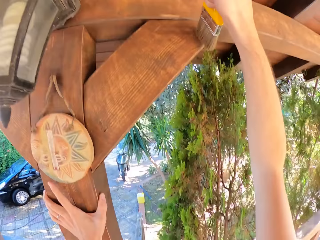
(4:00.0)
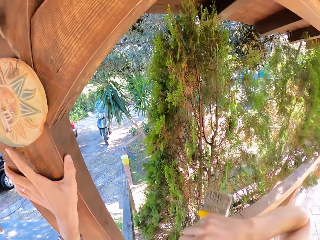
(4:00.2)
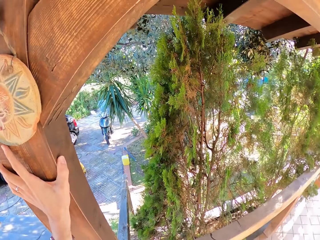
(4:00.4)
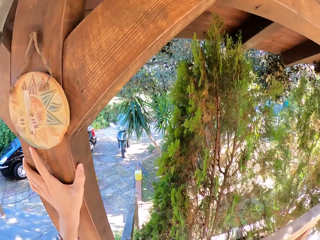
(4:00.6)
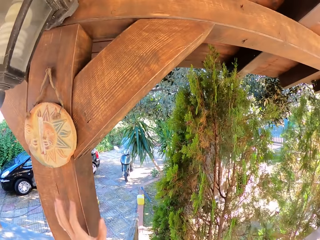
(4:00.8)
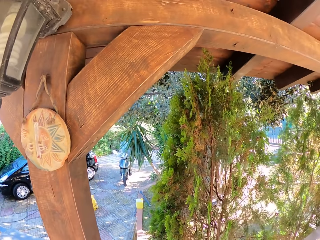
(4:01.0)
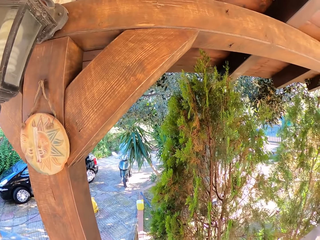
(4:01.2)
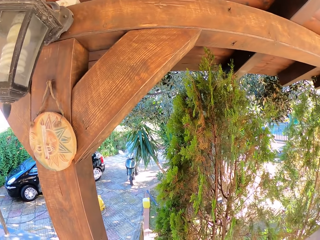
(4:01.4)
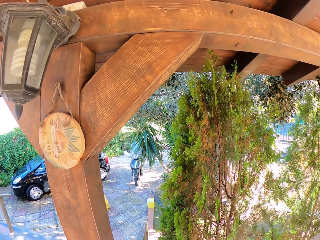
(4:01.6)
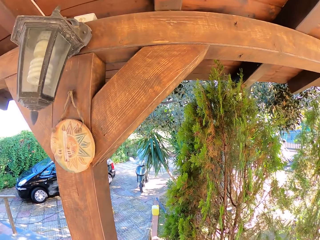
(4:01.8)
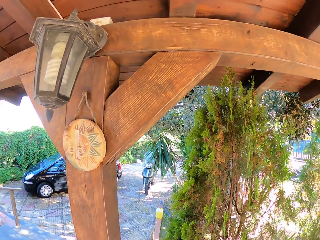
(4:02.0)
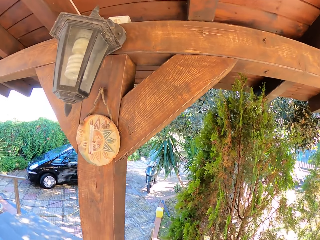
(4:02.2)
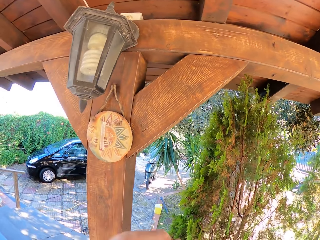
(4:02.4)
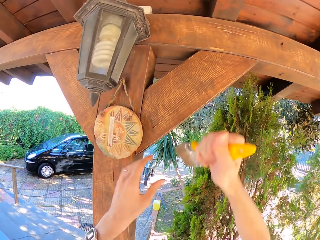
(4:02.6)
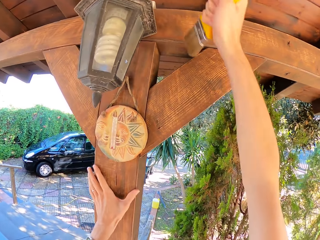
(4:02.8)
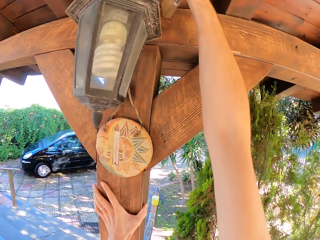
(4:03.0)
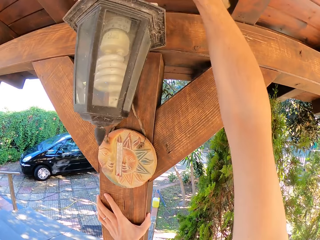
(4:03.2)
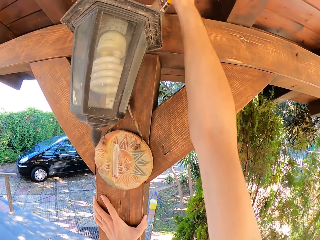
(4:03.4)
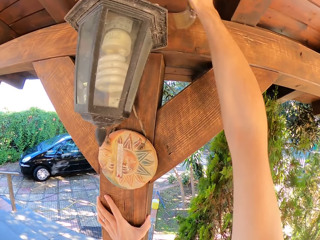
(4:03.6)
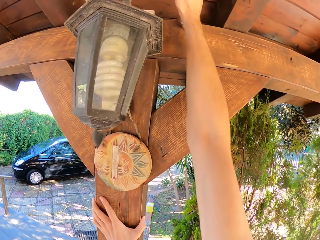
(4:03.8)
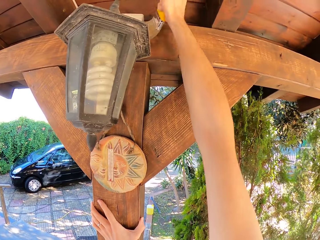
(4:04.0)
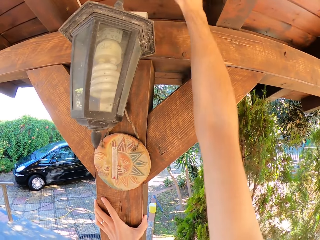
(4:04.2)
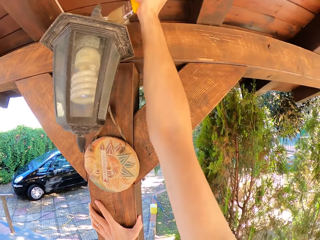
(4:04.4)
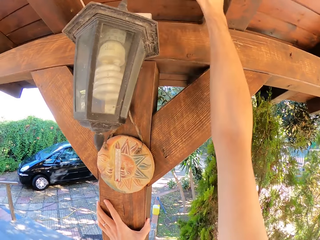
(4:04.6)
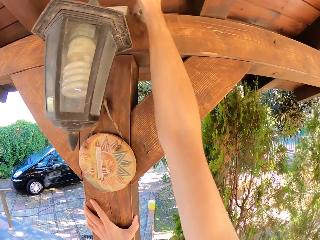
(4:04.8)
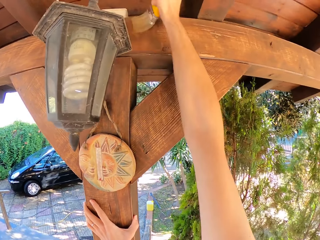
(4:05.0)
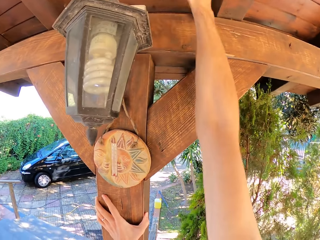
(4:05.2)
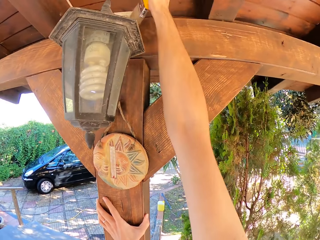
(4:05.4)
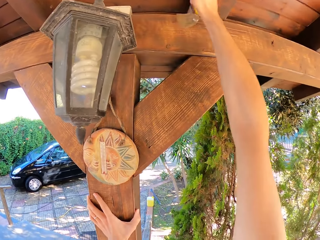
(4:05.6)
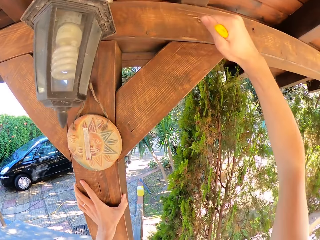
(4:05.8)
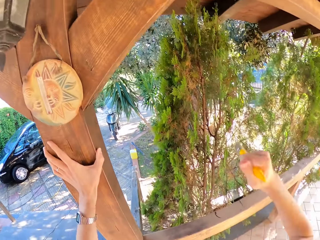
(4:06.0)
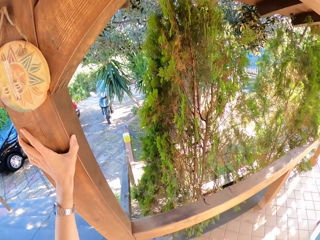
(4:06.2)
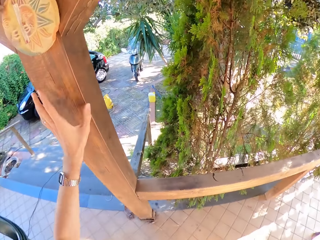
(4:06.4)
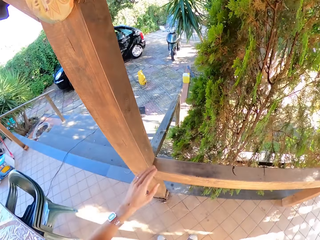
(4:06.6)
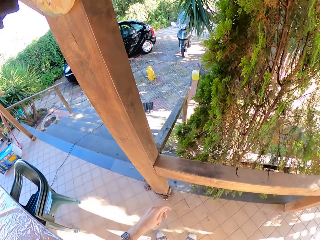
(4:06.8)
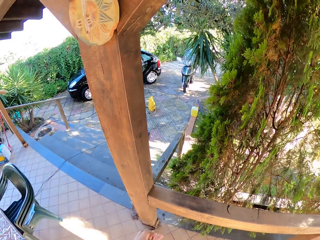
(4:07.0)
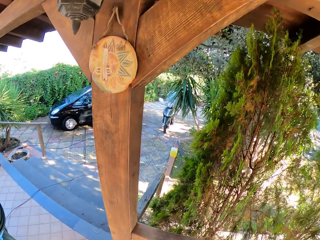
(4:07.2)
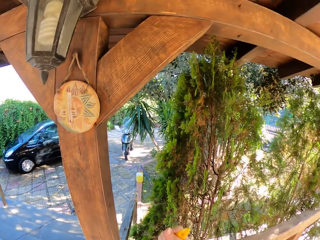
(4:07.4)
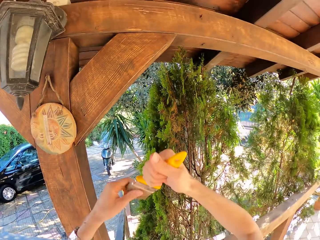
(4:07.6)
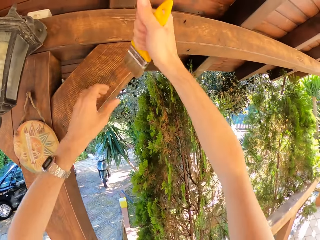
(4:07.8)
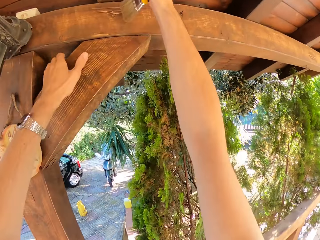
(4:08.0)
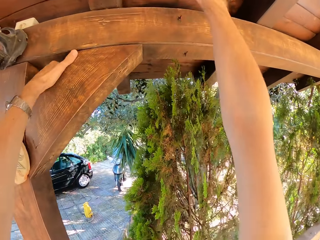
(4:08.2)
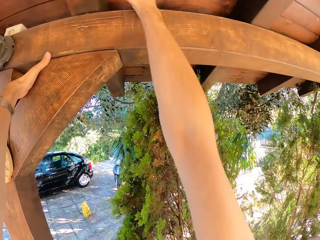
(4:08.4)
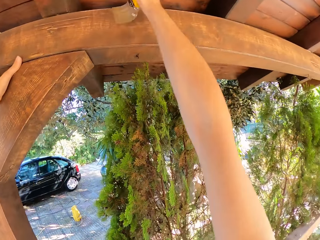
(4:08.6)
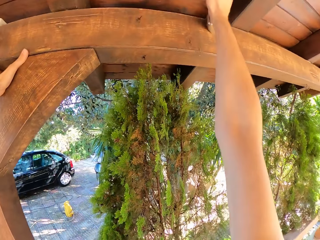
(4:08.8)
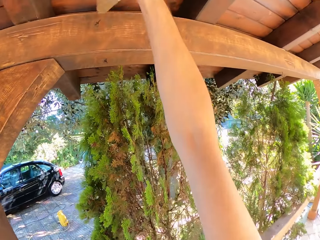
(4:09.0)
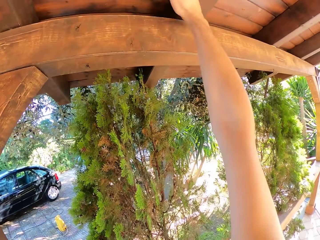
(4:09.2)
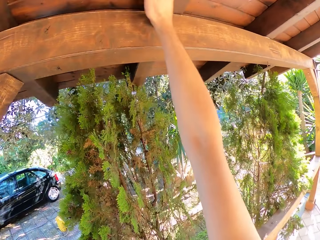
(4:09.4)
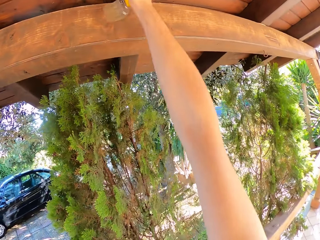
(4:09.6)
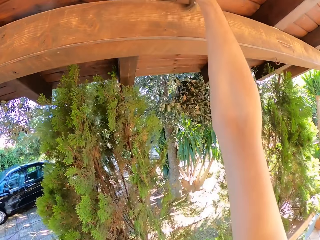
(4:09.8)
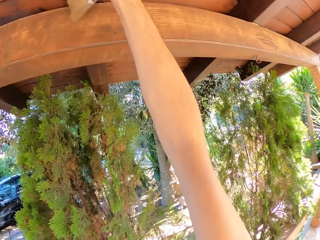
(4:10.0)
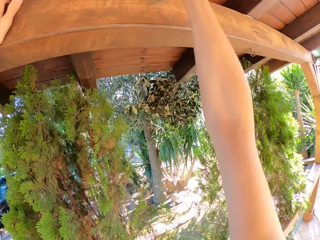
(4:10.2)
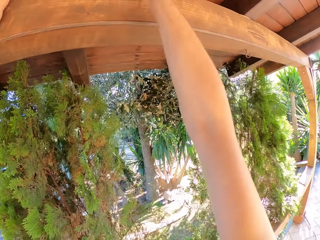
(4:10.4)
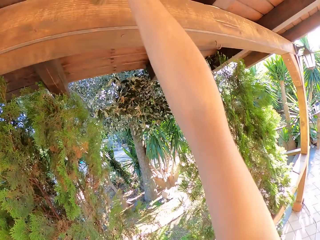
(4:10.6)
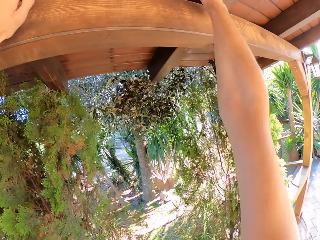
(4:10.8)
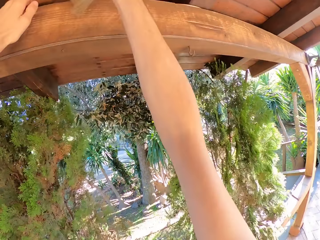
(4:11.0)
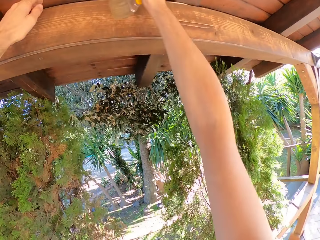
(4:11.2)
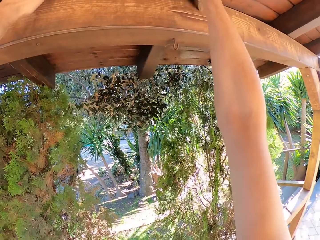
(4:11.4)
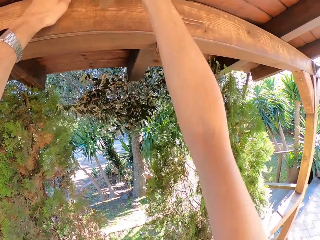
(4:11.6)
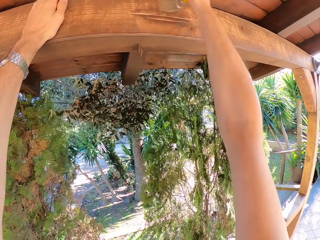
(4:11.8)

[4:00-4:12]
The camera wearer aligns the brush. He touches the paint brush with his left hand. He brushes the wooden pillar with the paint brush. He wipes a wooden rail with the brush.

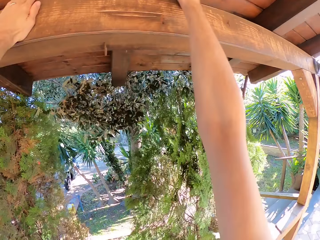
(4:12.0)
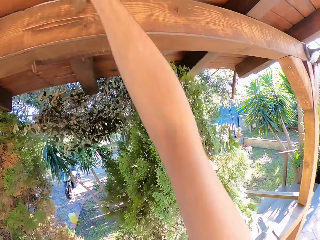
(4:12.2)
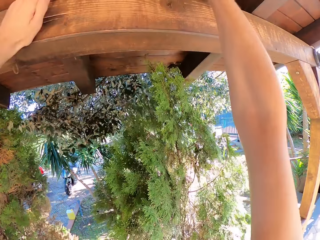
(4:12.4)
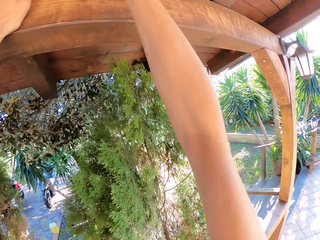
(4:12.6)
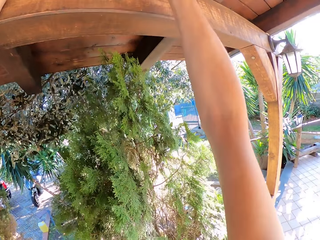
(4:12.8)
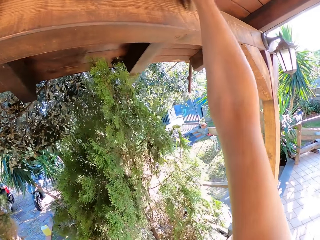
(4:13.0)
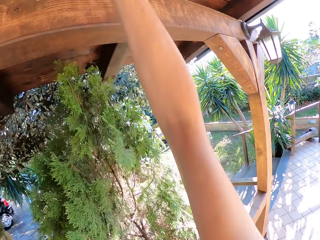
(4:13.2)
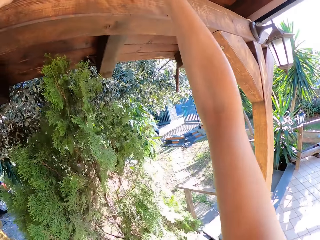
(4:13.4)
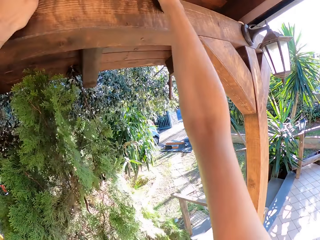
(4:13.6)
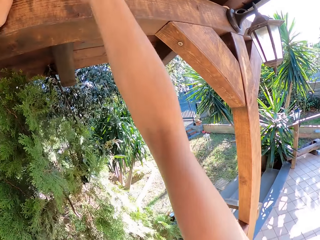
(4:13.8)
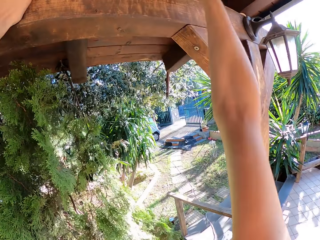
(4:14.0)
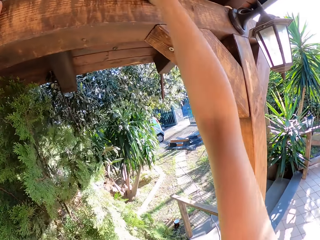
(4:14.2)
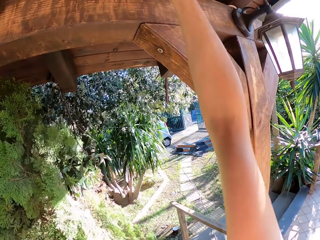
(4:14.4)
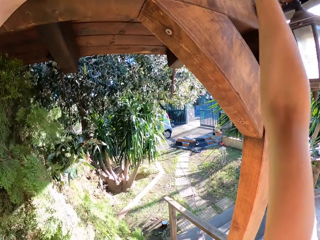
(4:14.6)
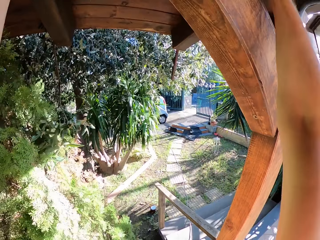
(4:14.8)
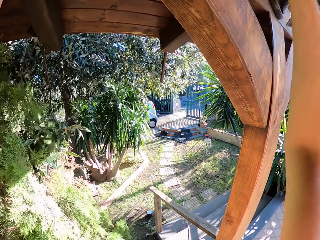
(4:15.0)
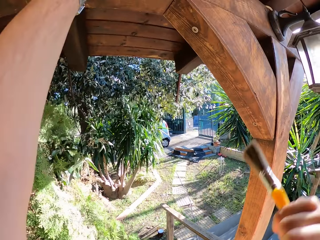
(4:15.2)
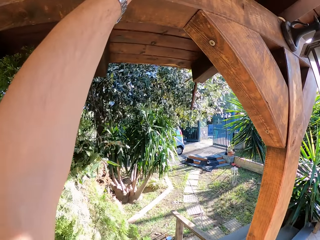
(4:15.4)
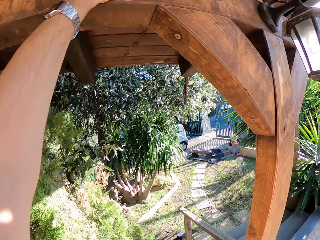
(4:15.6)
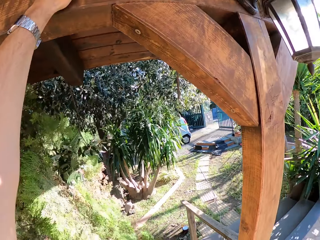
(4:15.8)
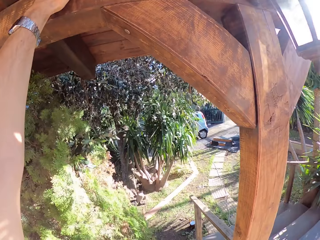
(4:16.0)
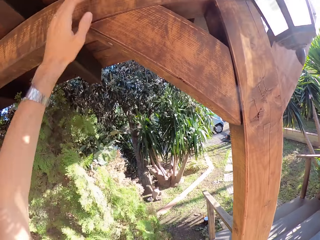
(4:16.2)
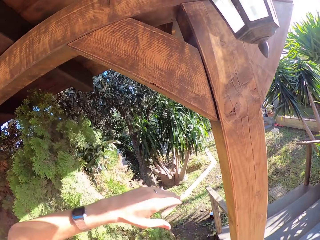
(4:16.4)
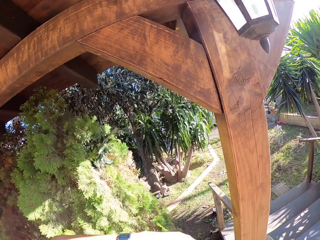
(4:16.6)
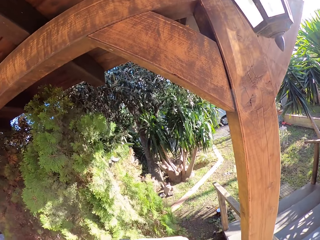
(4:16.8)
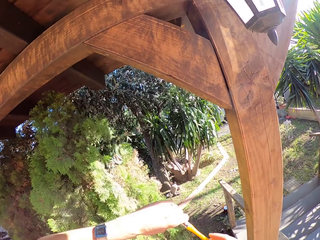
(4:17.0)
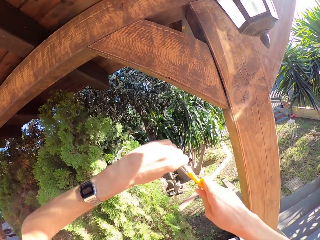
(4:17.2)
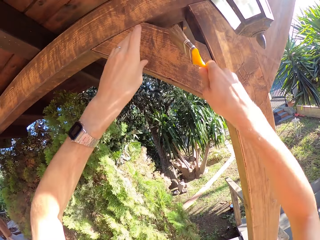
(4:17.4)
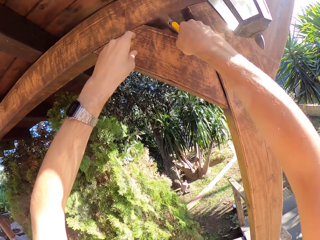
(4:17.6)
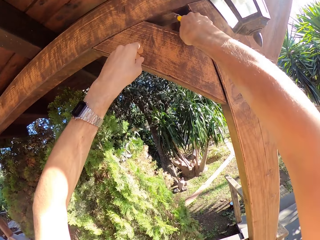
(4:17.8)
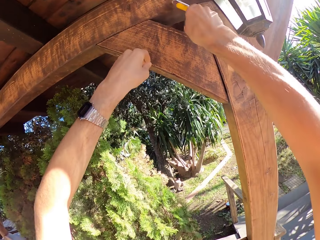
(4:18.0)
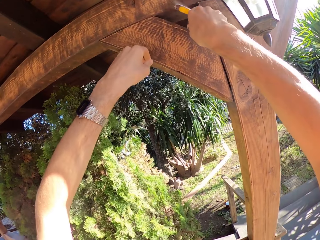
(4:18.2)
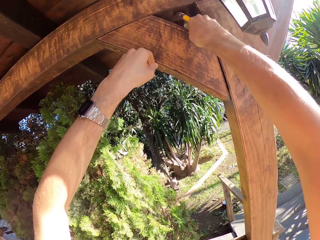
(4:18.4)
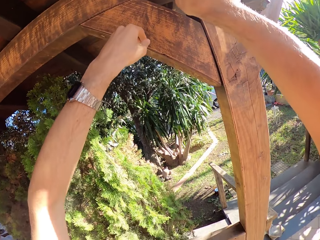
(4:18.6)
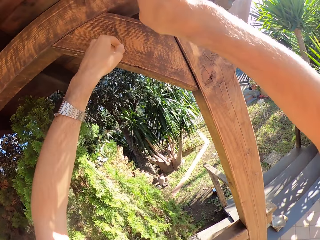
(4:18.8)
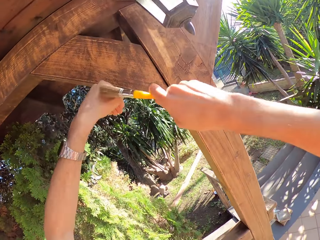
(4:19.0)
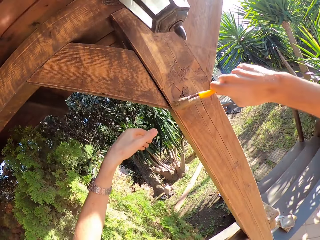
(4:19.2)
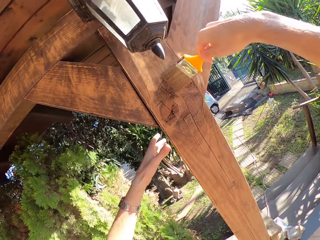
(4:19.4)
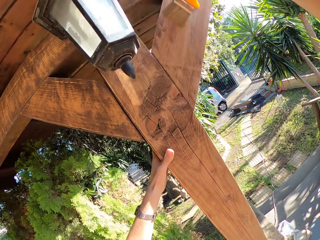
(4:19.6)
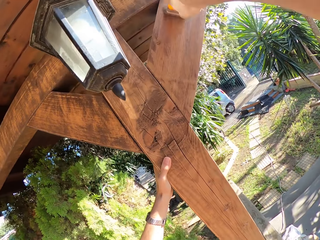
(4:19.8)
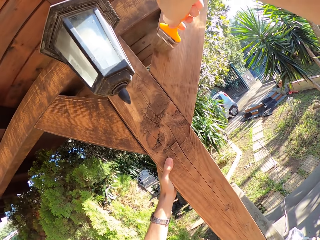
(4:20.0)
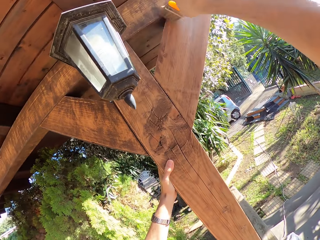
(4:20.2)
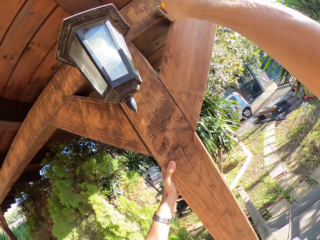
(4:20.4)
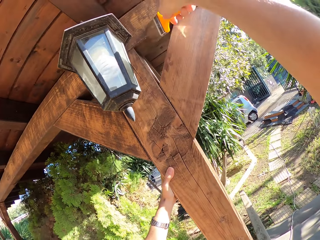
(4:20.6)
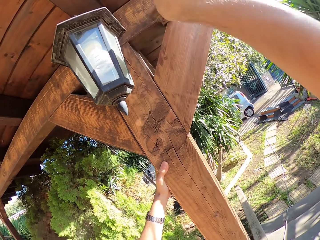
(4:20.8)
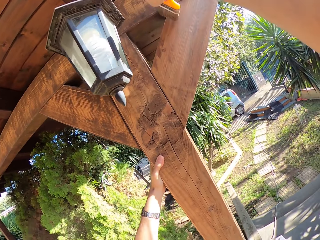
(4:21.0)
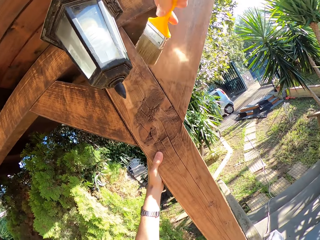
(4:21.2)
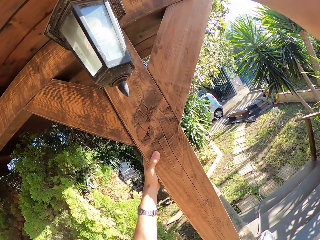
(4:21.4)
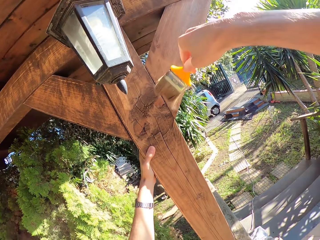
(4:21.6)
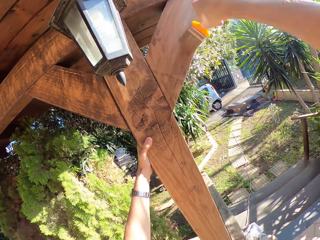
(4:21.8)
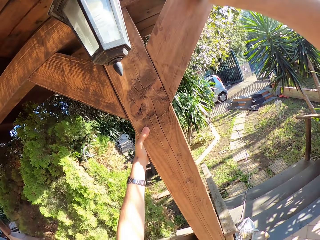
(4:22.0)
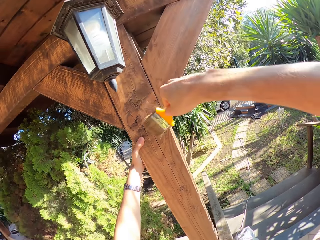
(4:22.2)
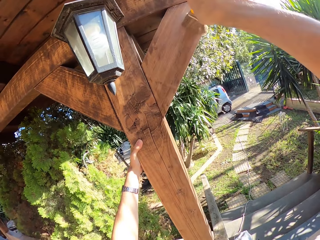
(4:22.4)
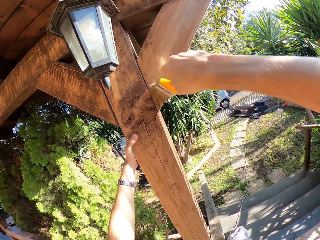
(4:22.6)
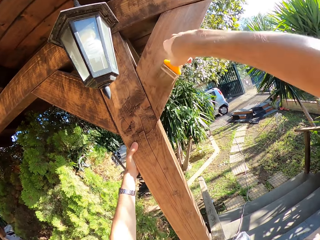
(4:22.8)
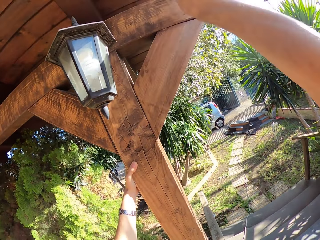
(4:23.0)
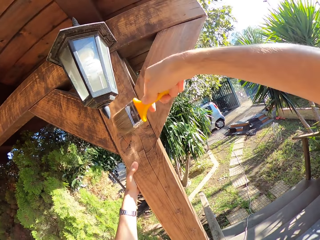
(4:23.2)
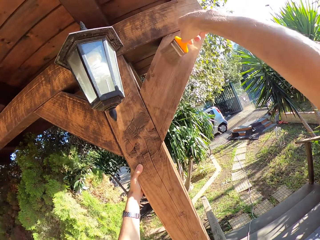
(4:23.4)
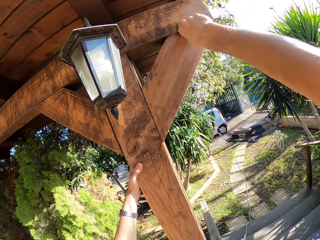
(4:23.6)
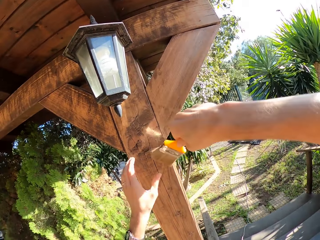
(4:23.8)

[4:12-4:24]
The camera wearer aligns the brush. He touches the paint brush with his left hand. He brushes the wooden pillar with the paint brush.
